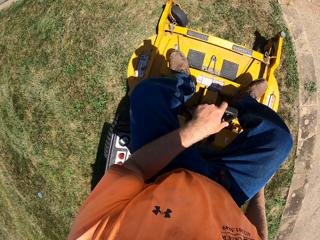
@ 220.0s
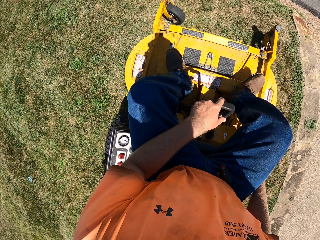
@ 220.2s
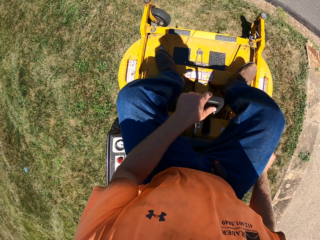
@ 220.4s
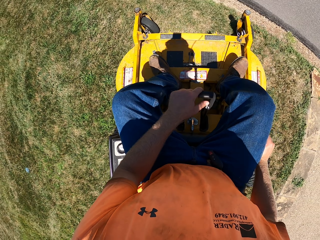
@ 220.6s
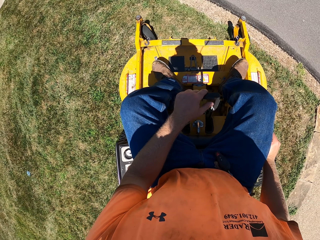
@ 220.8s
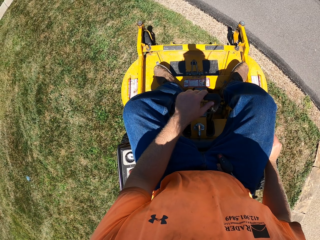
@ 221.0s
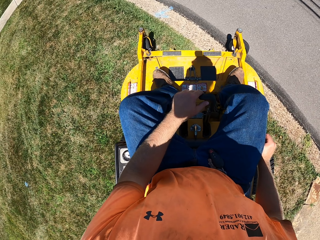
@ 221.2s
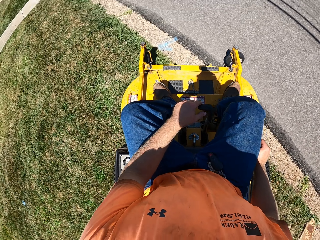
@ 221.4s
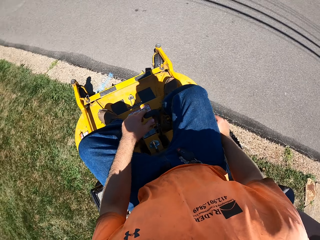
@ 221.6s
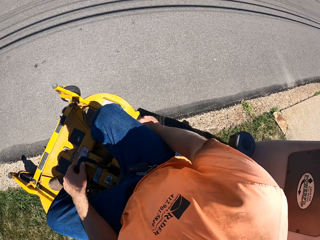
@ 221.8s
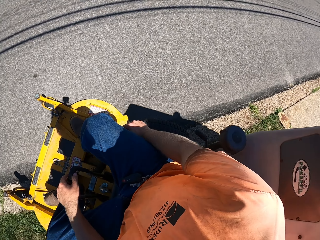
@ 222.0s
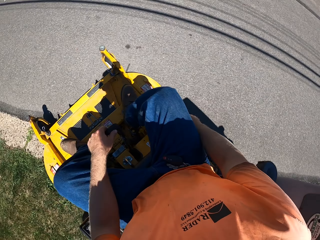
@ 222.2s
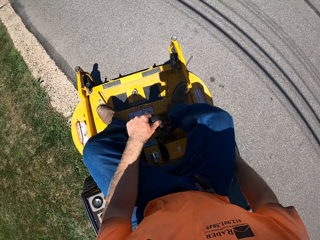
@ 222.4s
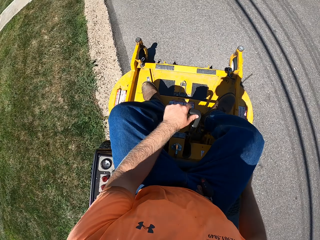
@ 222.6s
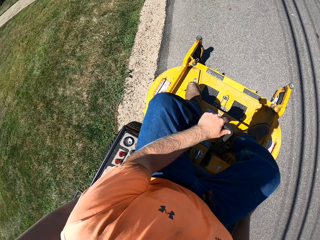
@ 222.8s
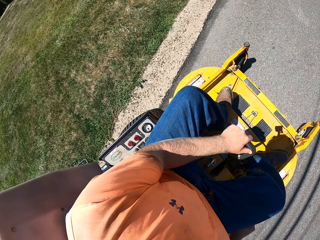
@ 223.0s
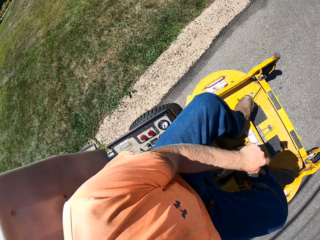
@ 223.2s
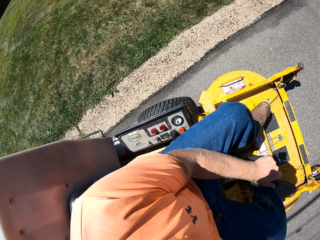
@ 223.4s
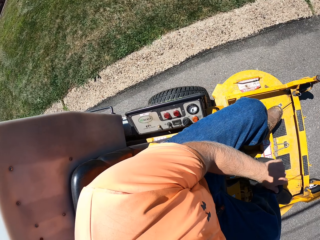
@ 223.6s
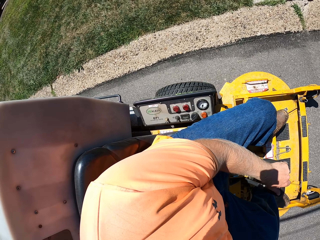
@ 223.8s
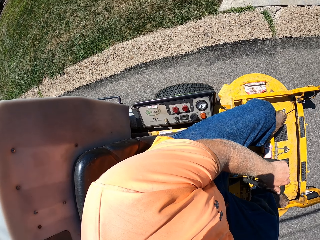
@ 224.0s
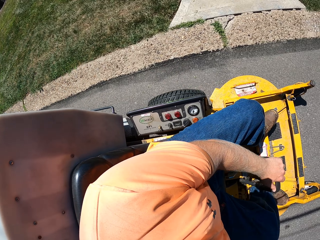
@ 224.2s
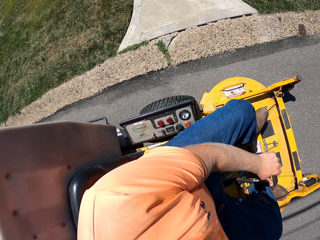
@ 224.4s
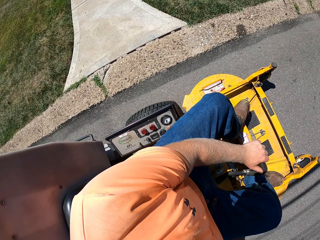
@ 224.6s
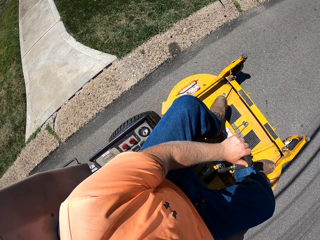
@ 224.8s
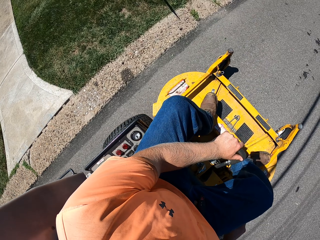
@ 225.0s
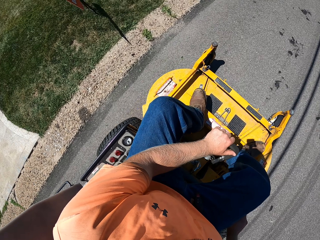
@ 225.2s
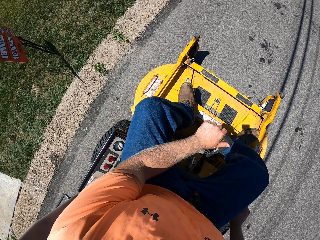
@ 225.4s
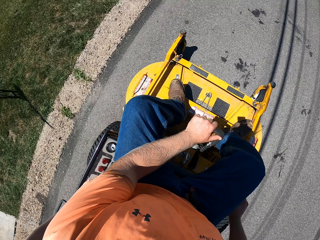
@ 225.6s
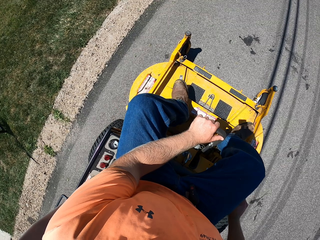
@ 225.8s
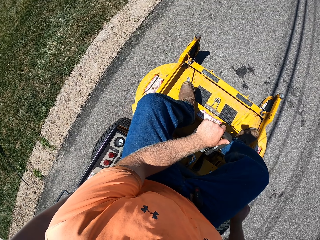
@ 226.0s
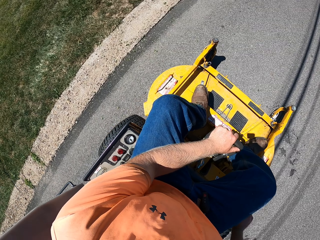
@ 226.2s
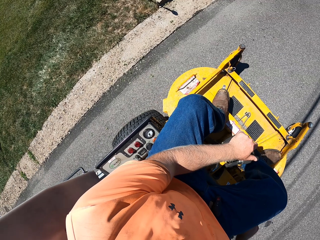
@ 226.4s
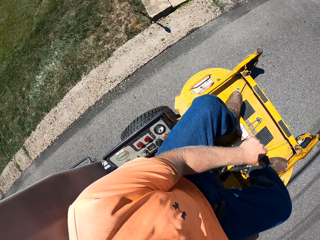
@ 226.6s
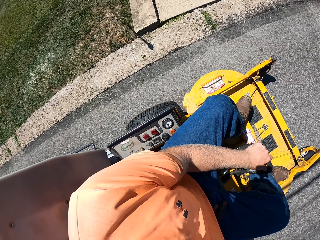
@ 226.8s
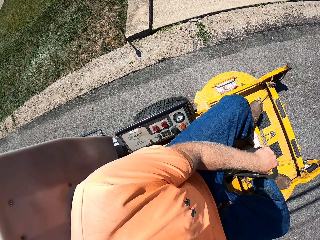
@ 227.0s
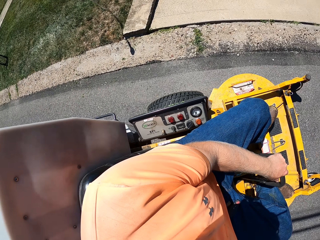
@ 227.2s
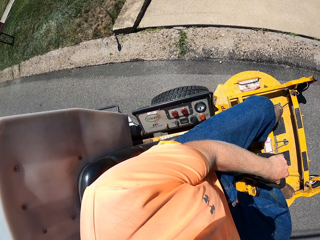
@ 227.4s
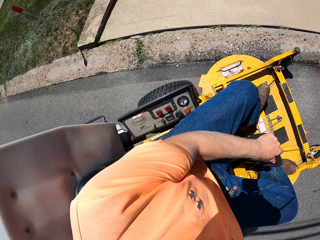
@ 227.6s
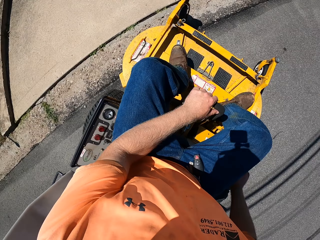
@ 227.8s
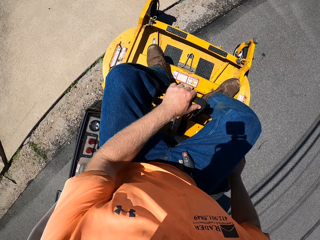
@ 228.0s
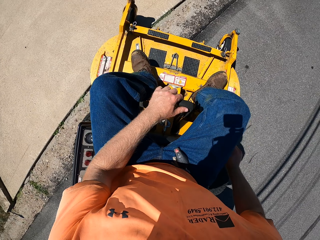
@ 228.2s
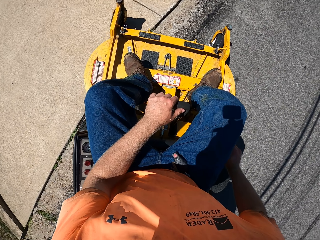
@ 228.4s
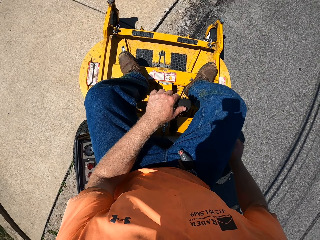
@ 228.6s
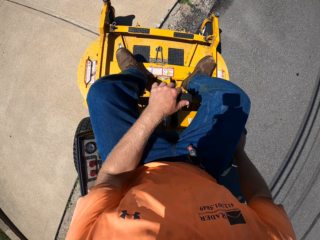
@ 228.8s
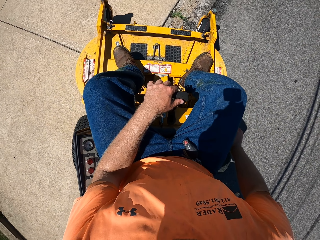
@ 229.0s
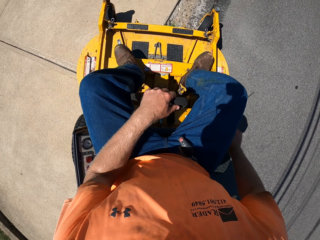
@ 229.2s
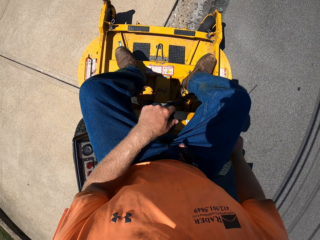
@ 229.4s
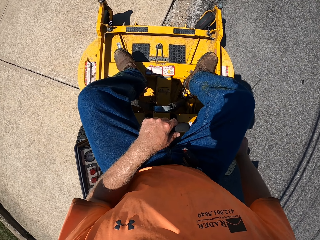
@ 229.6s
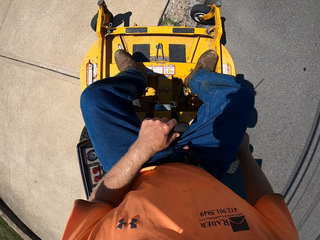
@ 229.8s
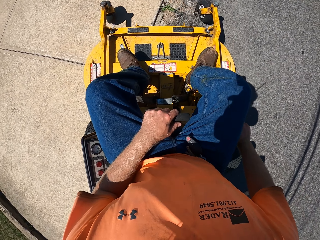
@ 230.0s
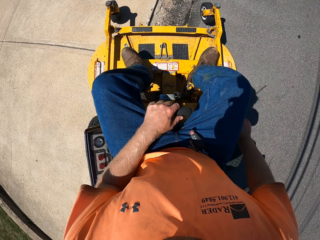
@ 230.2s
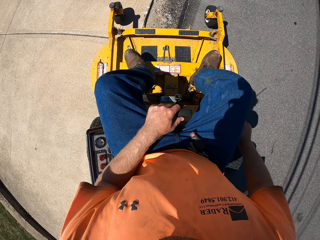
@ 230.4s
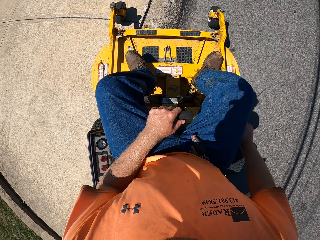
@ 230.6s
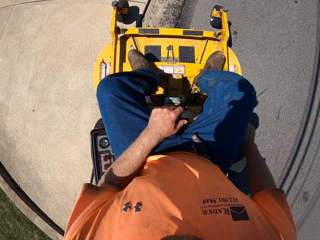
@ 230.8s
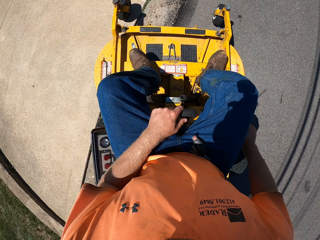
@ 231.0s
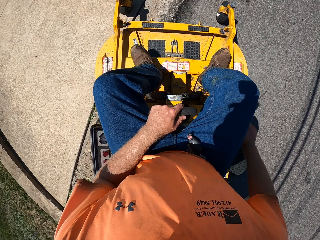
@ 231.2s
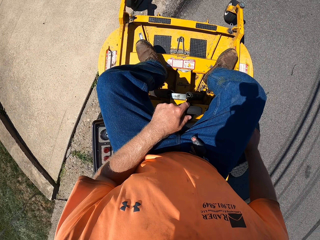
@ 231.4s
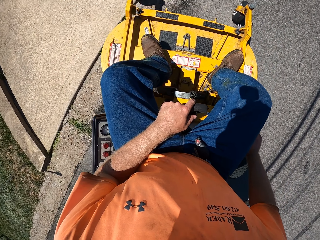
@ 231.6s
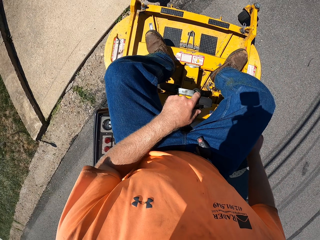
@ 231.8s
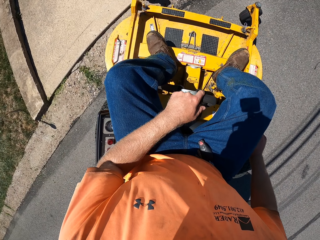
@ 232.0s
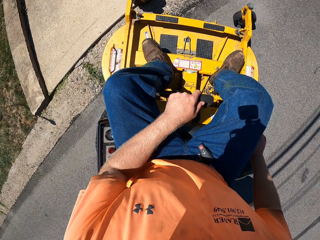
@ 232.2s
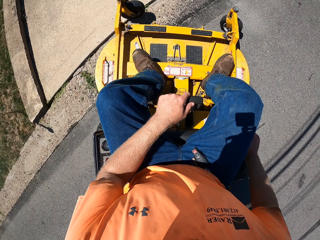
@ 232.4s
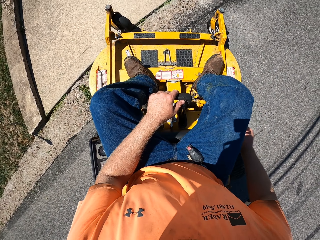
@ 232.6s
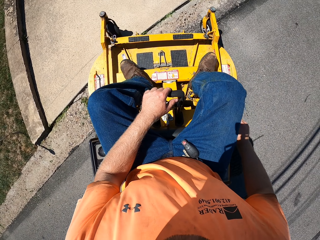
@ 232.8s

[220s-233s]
The camera wearer rides the lawn mower along the road with both hands. They ride the lawn mower along a pavement with both hands.

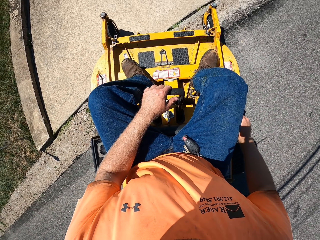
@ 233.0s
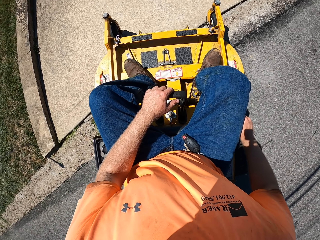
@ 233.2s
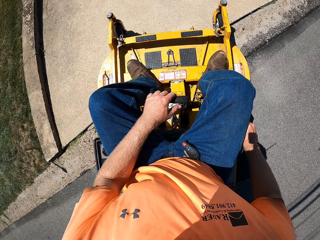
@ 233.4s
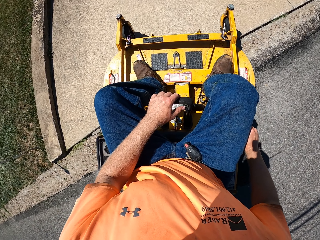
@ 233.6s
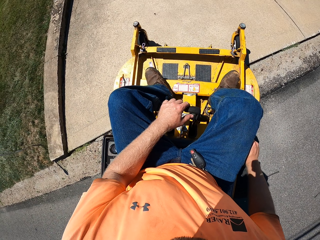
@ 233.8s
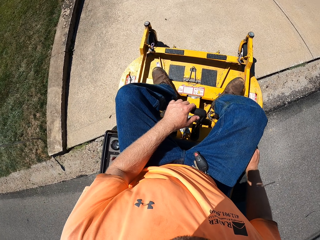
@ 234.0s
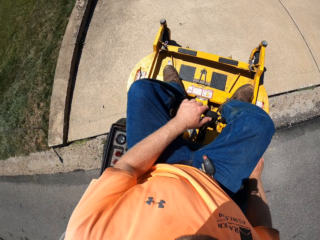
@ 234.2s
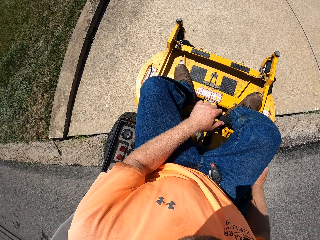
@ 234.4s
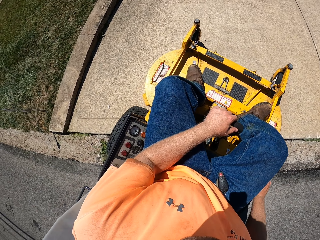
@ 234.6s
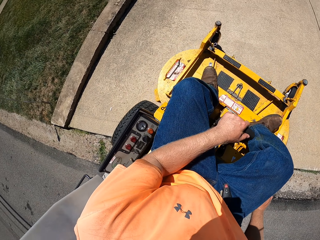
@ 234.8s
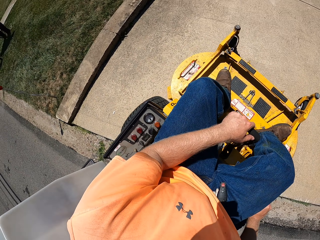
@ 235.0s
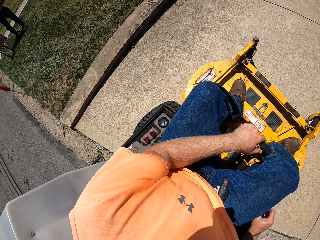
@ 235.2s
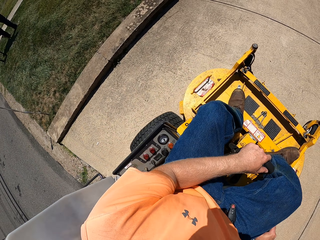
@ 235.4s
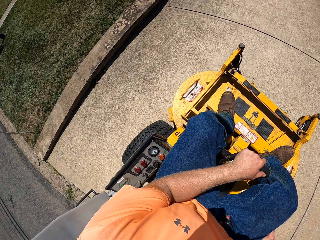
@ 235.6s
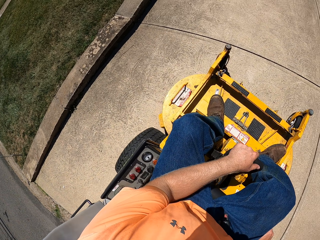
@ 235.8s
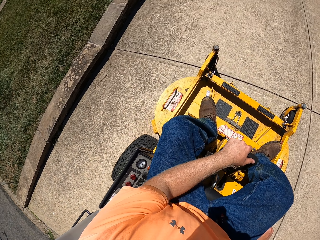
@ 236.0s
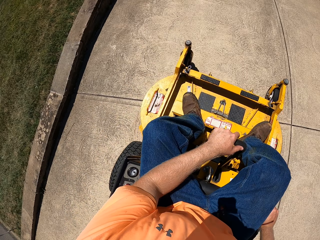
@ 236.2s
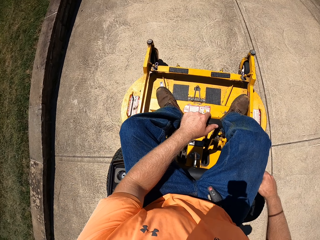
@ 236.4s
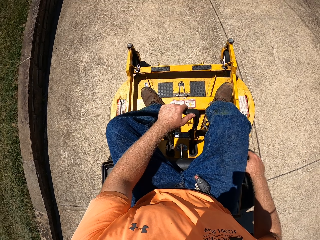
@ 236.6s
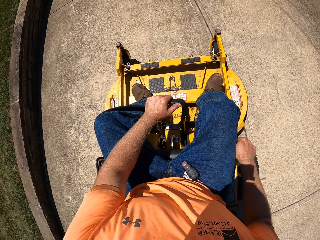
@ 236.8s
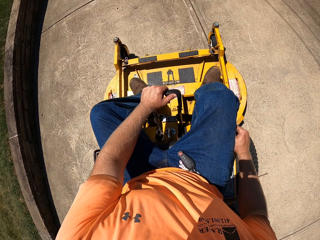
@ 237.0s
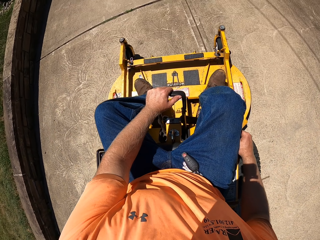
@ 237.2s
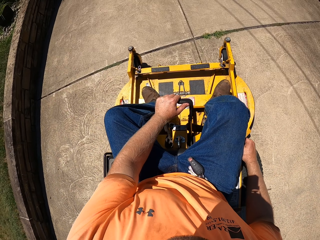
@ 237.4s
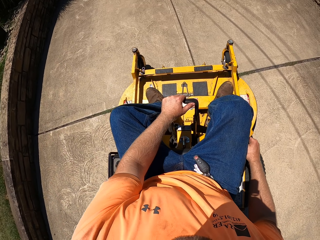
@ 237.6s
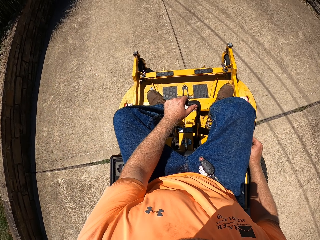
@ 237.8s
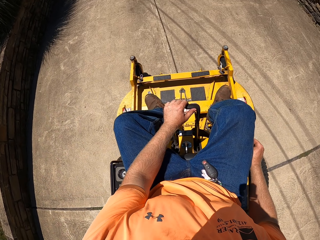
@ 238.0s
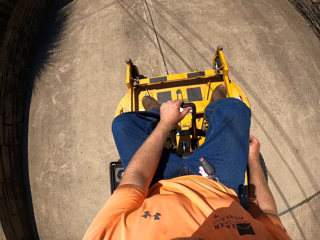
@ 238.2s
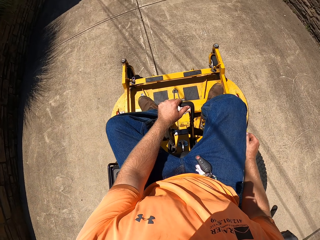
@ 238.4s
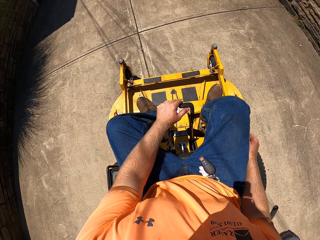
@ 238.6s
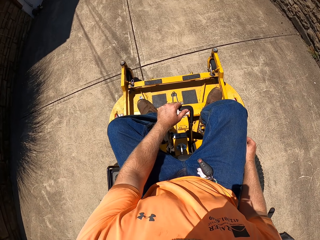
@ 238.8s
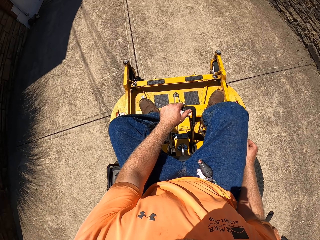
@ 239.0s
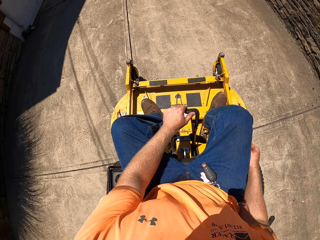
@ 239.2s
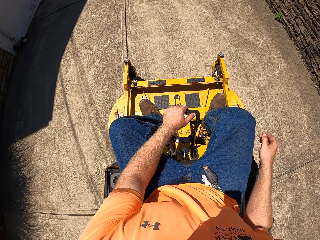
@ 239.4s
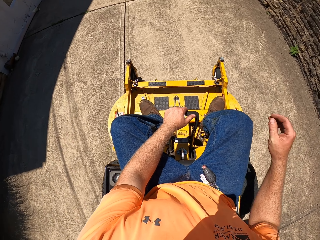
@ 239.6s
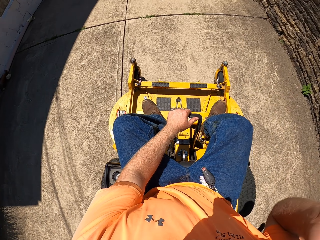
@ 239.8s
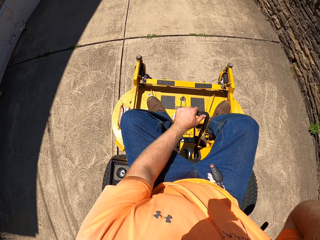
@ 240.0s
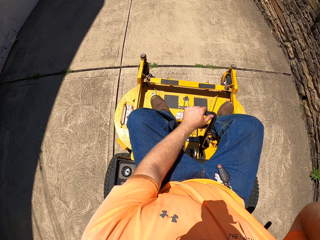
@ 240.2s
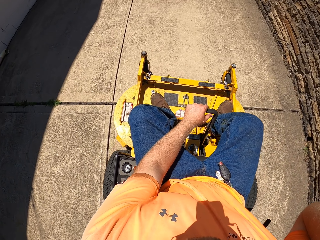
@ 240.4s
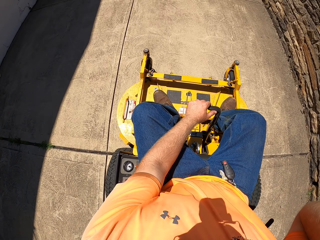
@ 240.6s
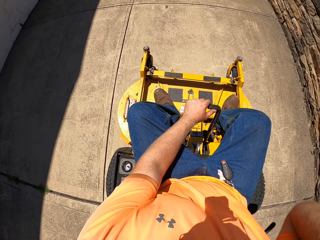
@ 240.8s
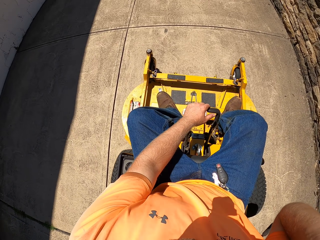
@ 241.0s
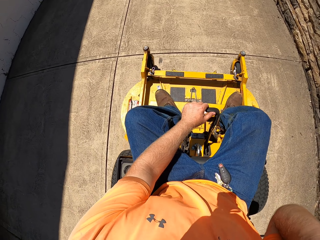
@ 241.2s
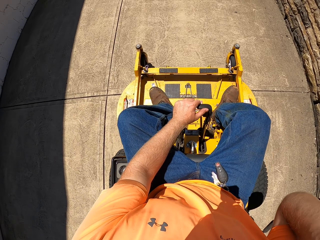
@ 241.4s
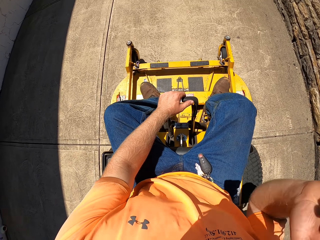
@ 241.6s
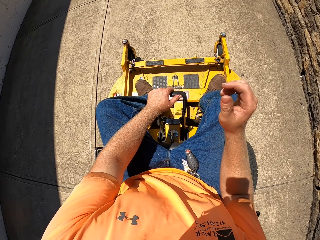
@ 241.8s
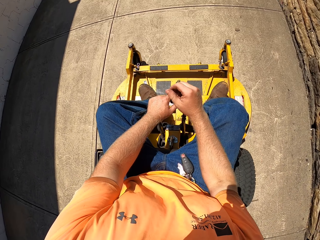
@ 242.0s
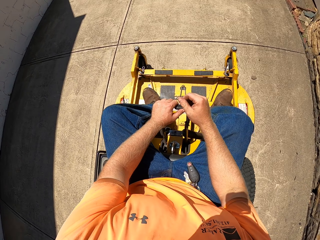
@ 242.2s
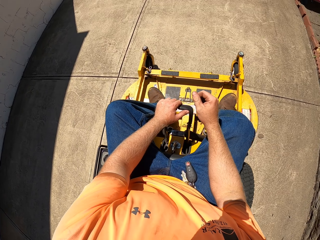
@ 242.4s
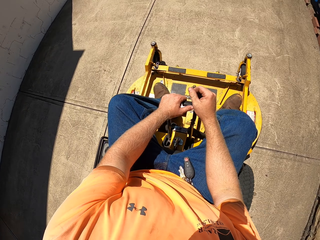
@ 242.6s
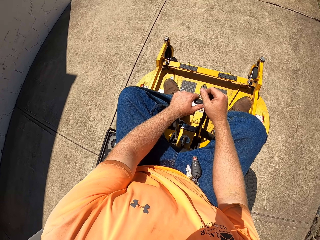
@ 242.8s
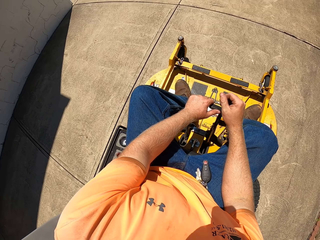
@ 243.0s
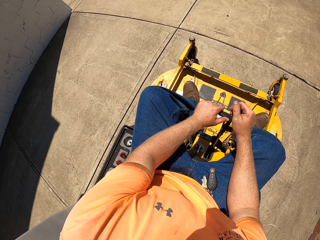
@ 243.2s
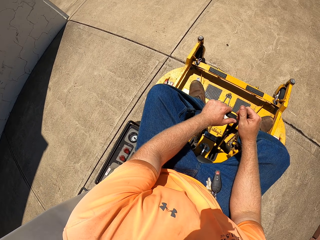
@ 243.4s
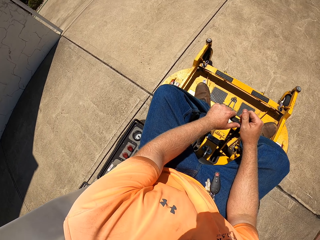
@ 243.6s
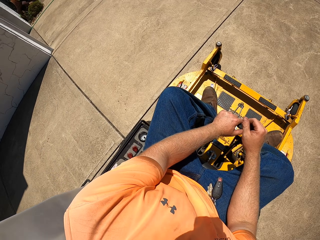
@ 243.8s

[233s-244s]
The camera wearer drives the lawn mower on the driveway. He touches his face with his right hand in the pavement. He adjusts the camera.
